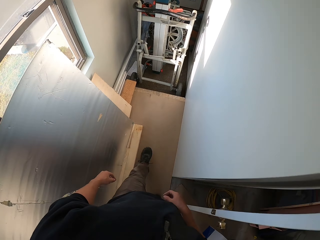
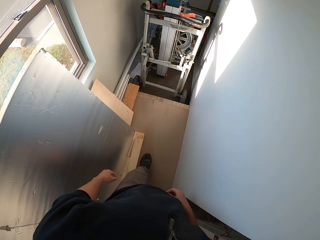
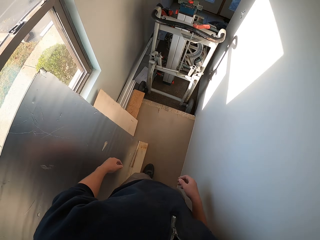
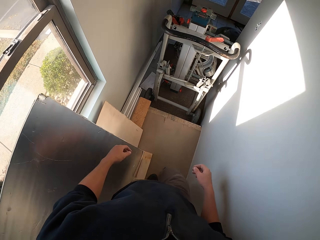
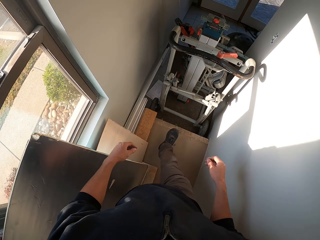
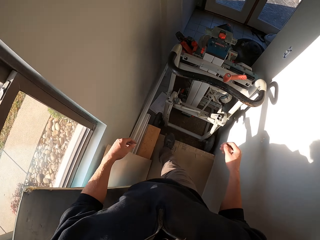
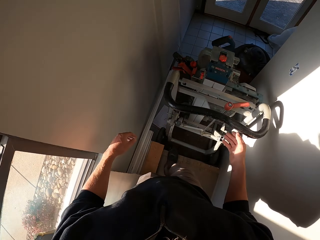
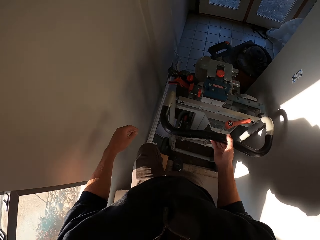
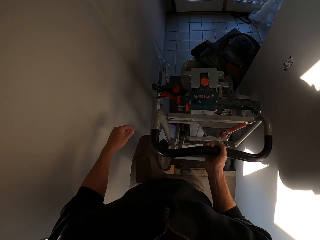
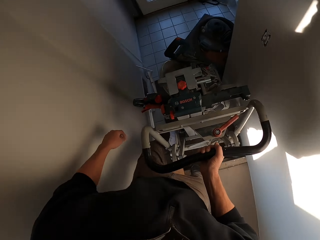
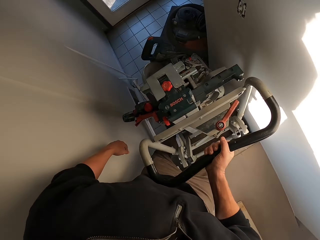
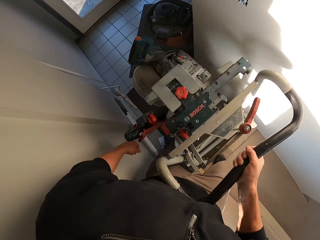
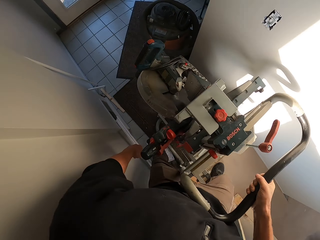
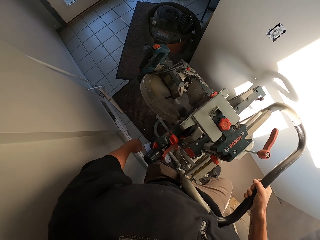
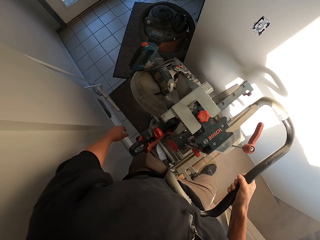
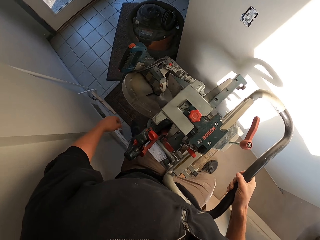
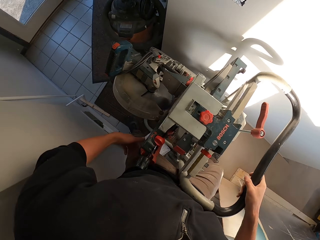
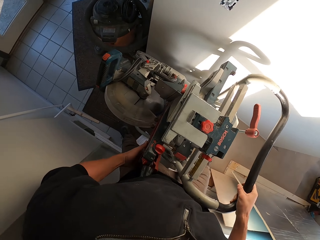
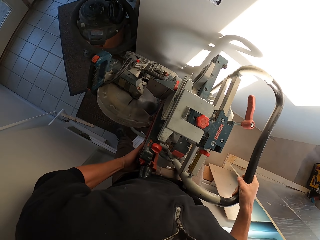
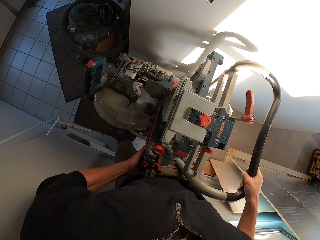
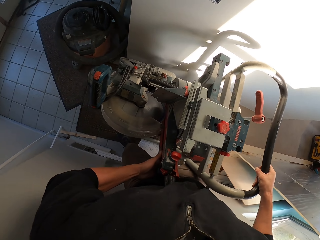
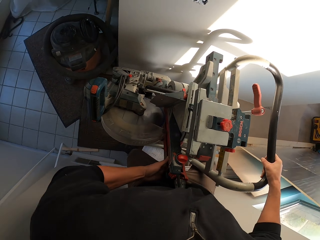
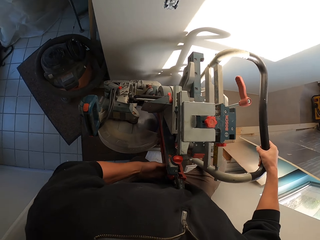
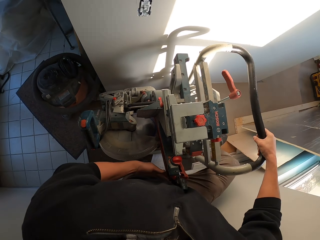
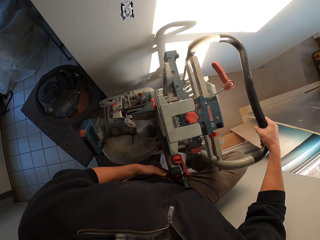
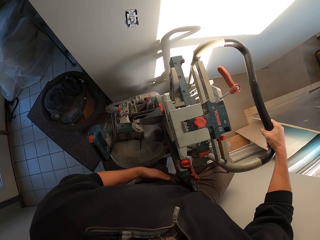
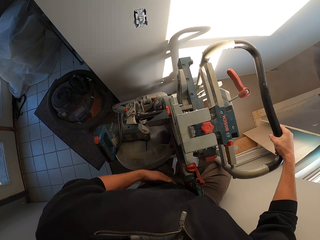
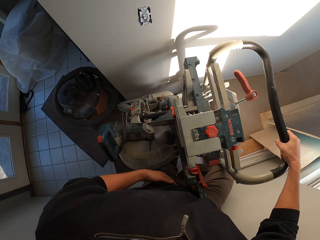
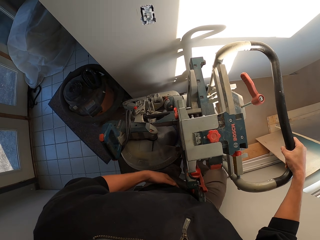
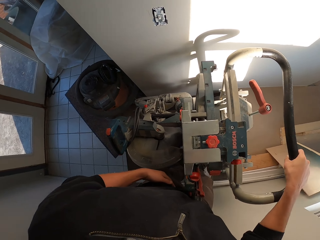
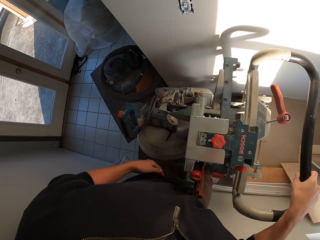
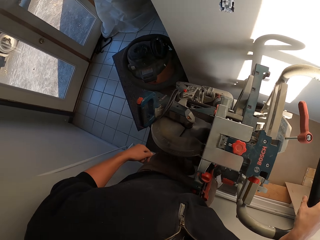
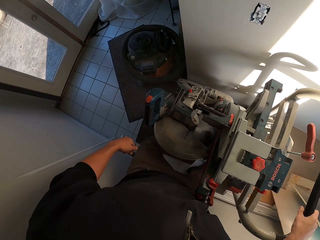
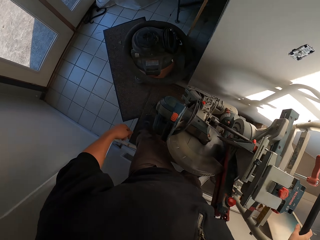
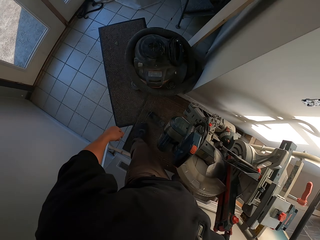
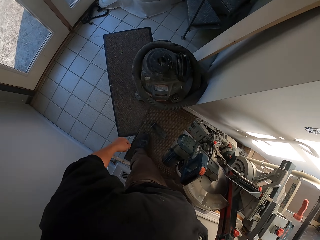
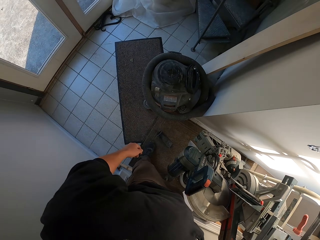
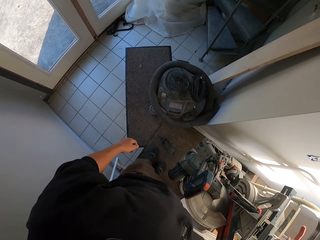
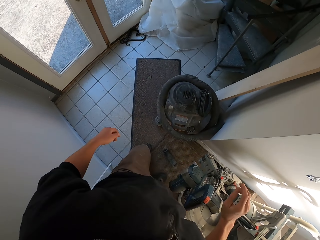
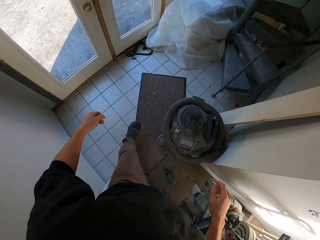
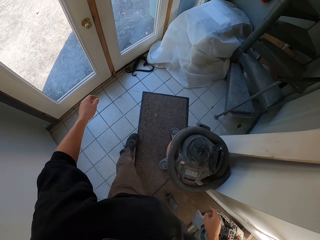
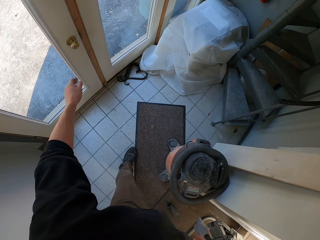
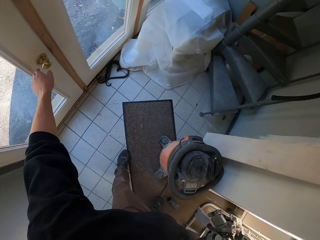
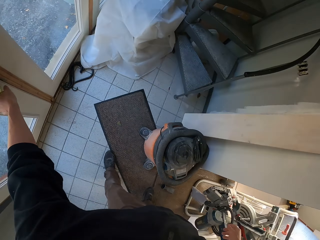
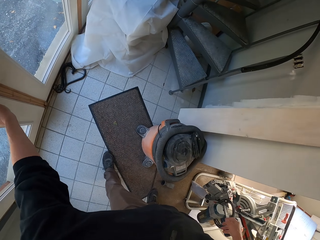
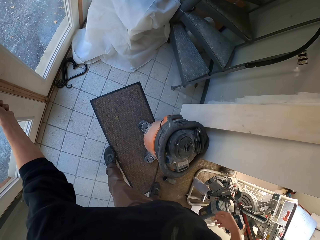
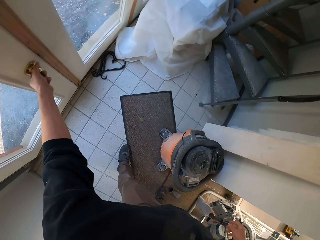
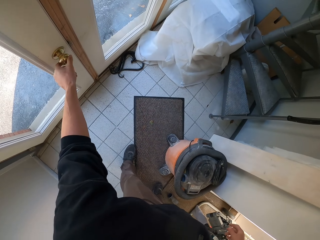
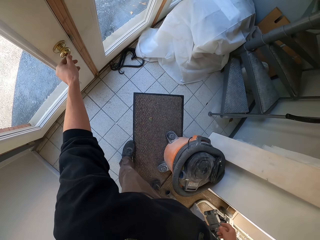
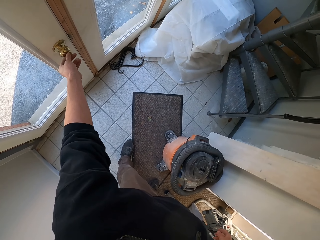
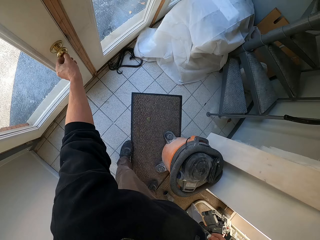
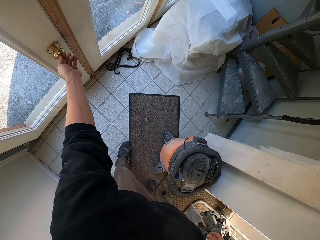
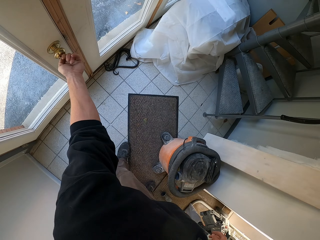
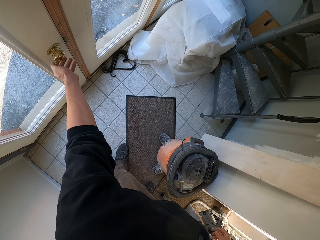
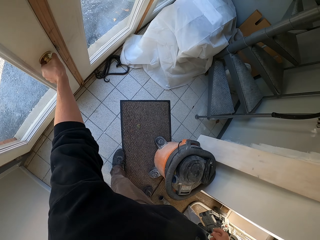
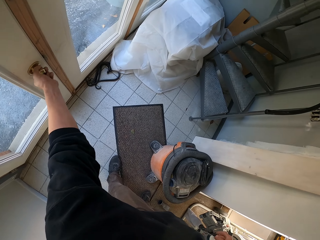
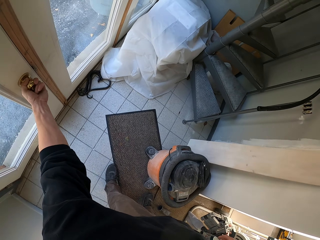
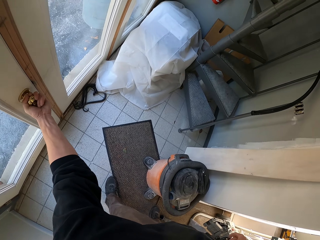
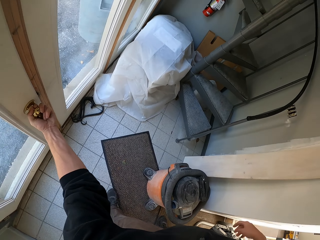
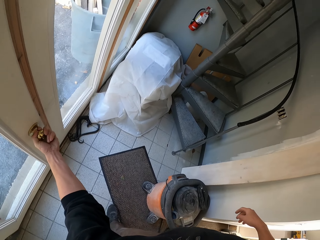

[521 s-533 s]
The camera wearer holds the handle of the circular saw. They walk around. They open the door.

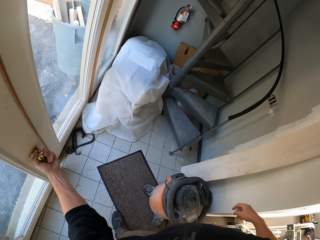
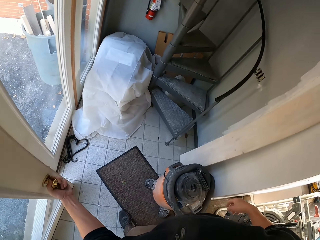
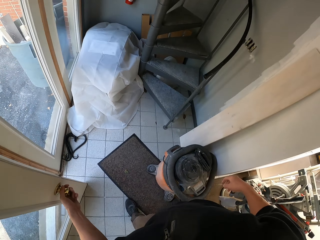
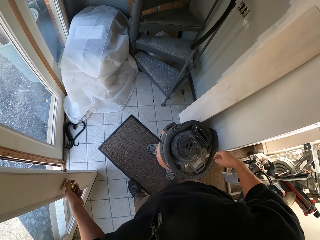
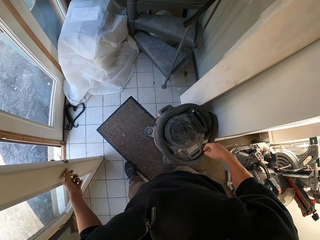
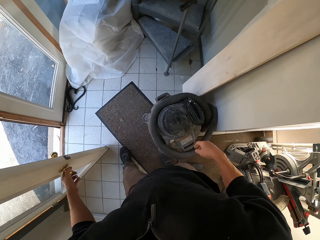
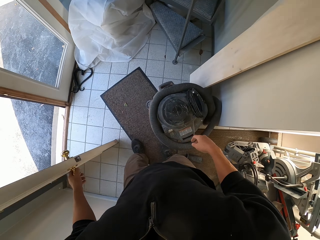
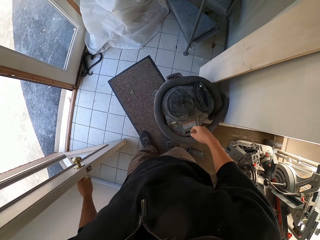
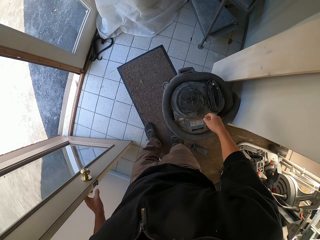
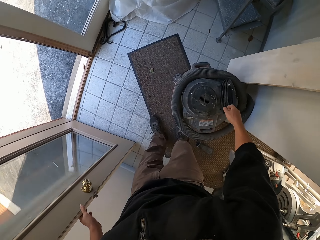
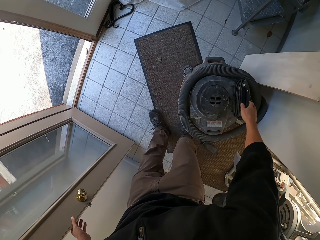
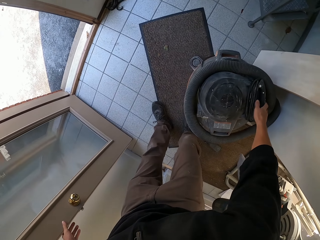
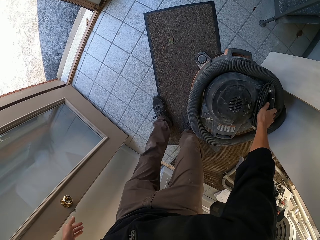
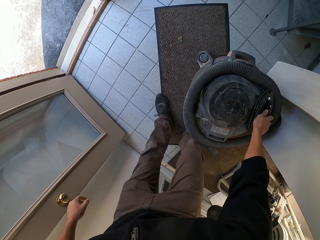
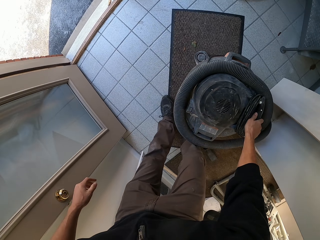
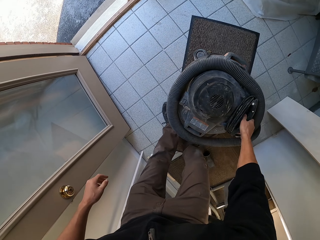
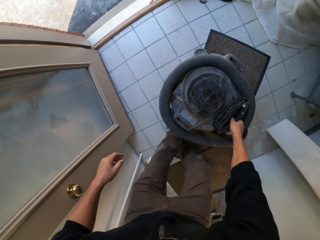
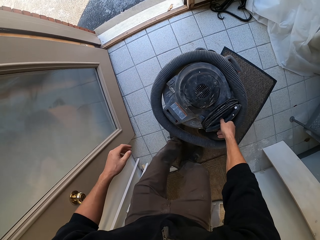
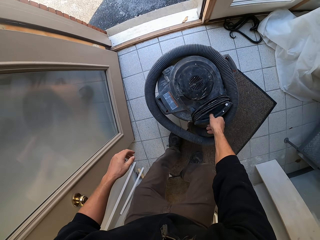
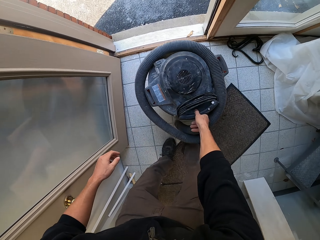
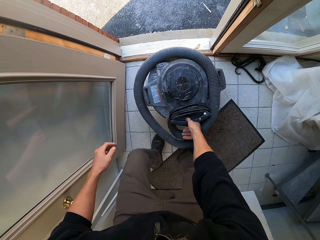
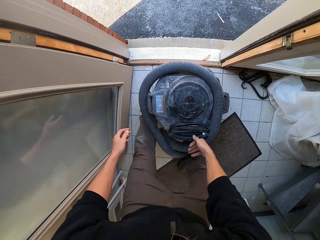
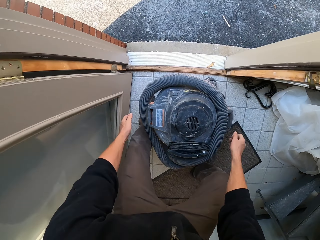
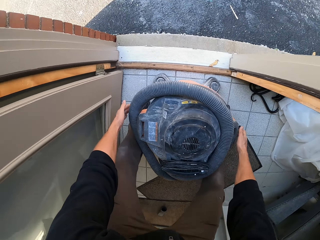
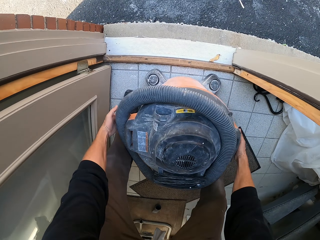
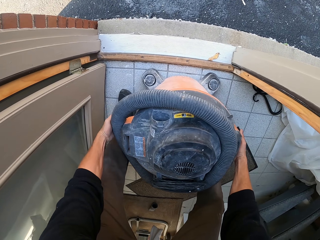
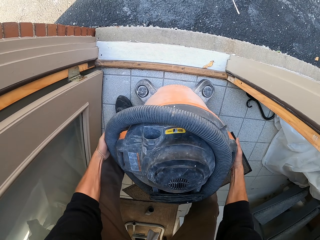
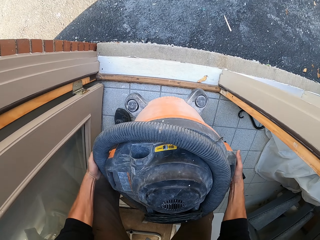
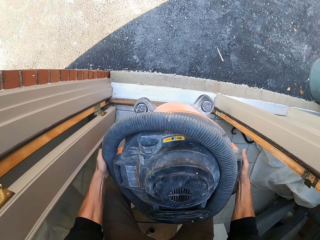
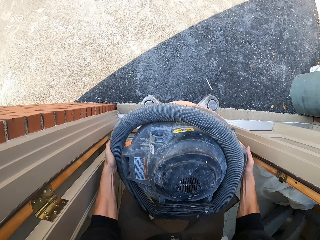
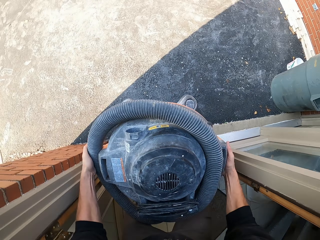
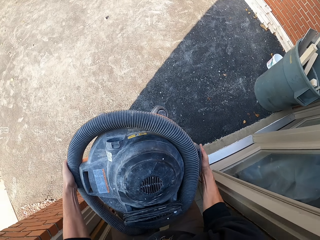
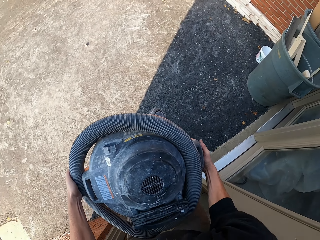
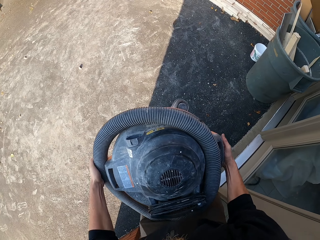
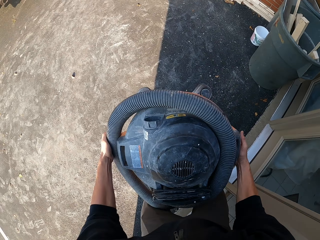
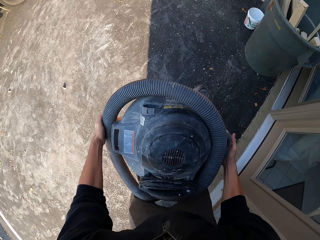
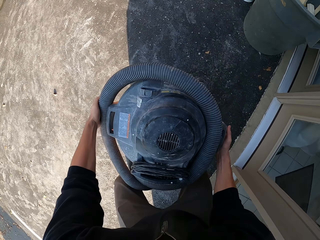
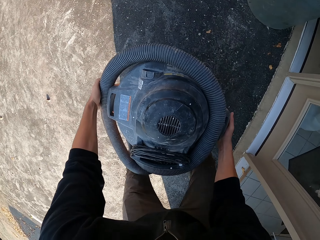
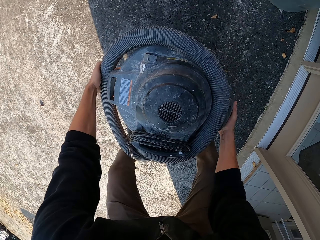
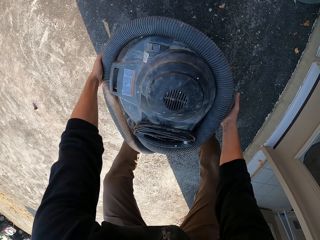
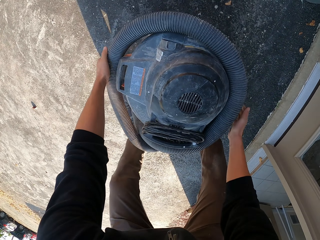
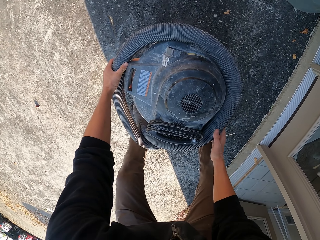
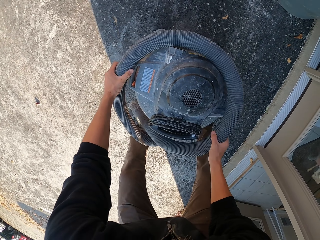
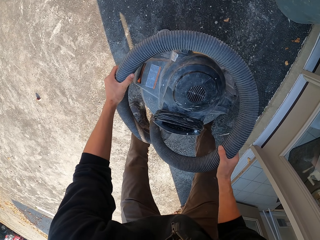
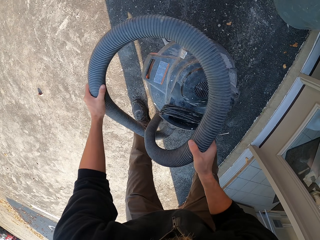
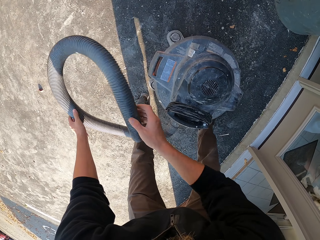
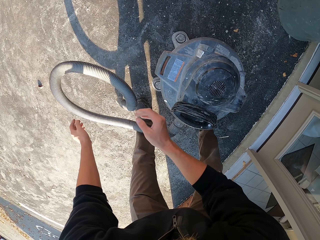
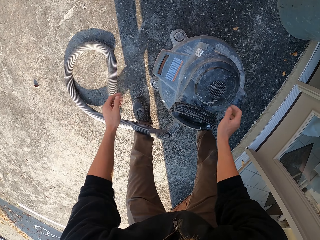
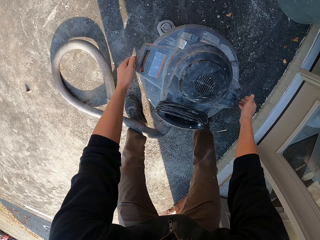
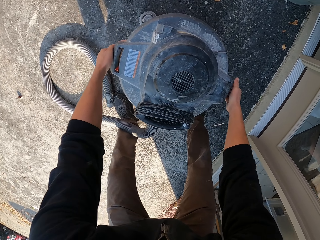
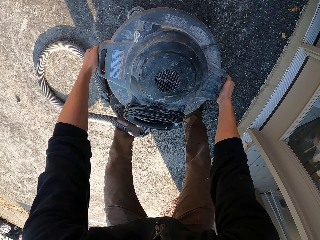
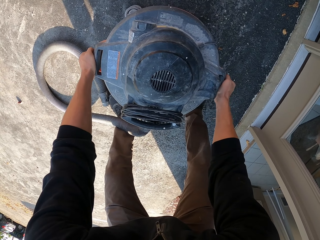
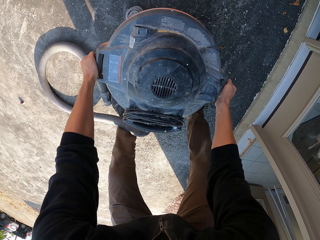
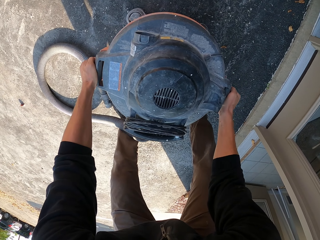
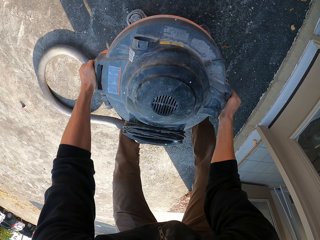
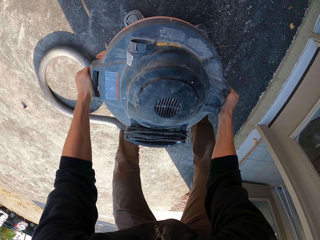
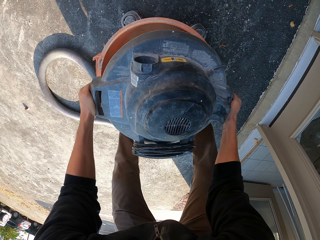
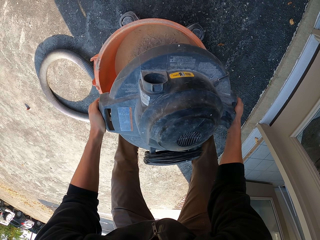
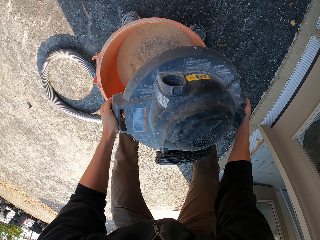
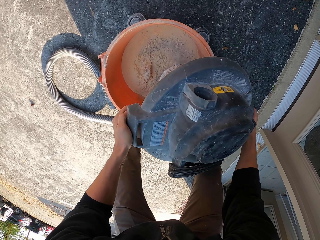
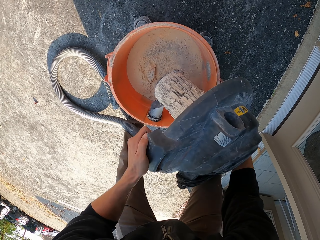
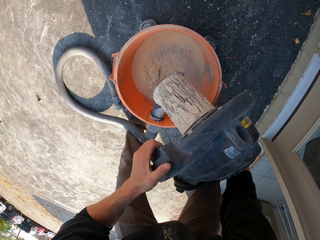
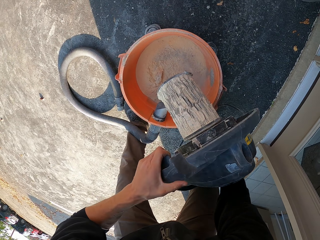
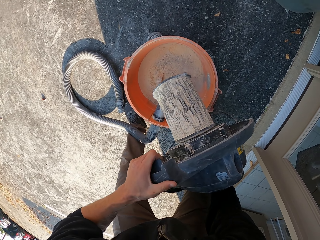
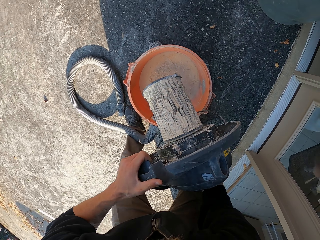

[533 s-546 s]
The camera wearer pushes the vacuum cleaner. They lift the vacuum cleaner. They carry the vacuum cleaner. They put down the vacuum cleaner. They untwist the hose. They drop the hose down. They open the cover.
